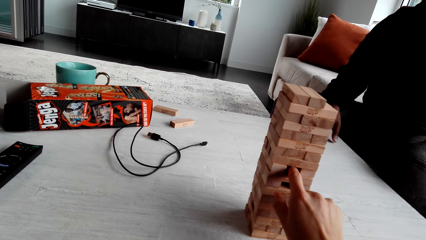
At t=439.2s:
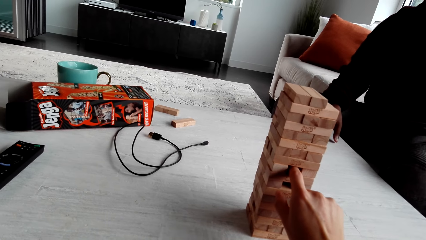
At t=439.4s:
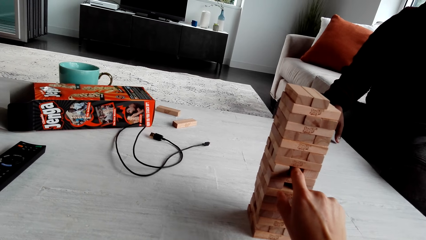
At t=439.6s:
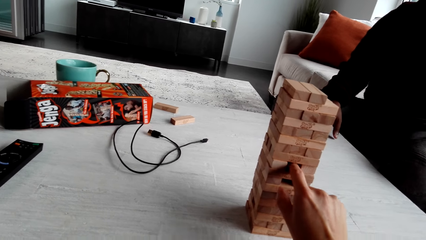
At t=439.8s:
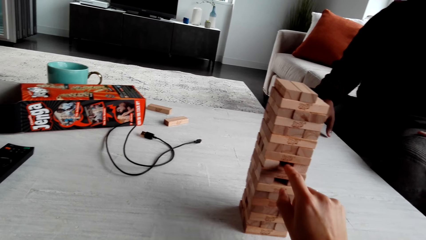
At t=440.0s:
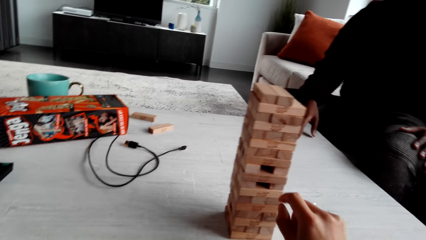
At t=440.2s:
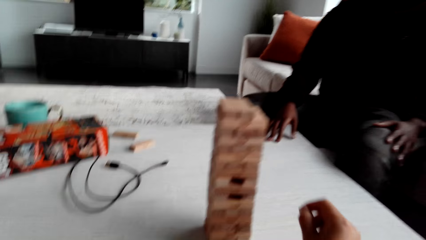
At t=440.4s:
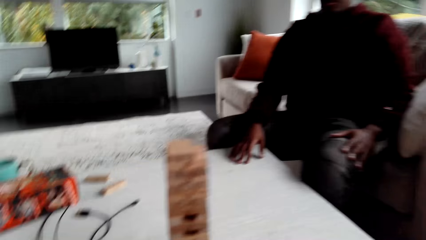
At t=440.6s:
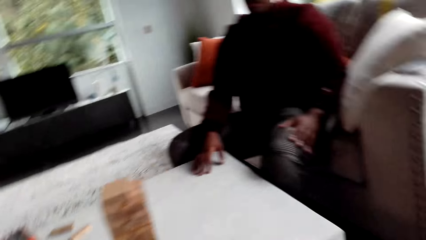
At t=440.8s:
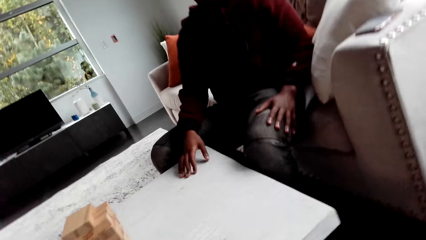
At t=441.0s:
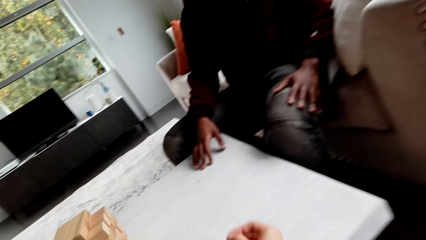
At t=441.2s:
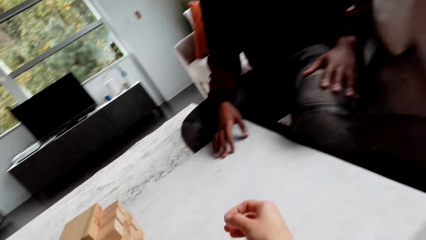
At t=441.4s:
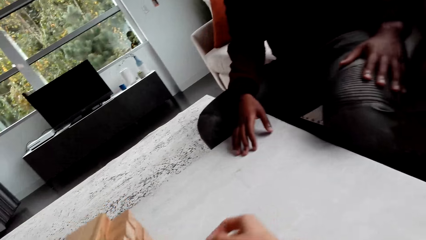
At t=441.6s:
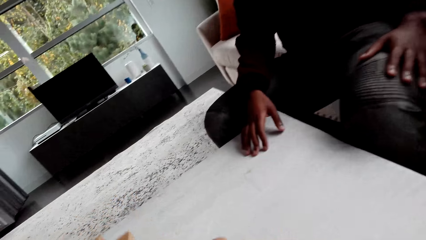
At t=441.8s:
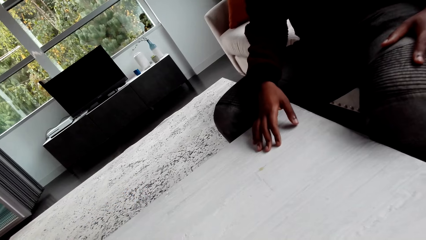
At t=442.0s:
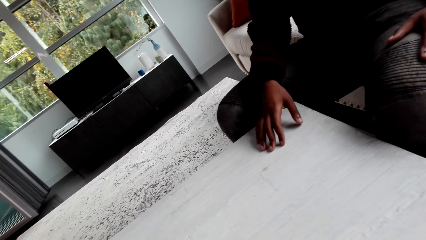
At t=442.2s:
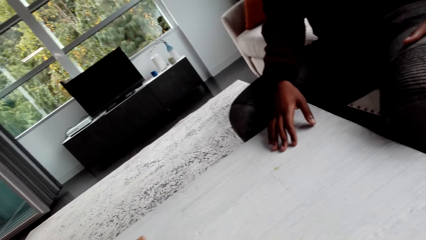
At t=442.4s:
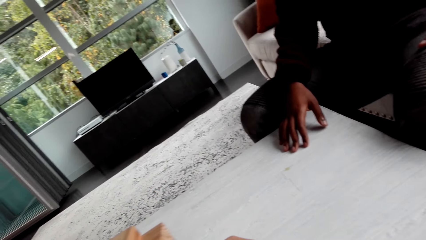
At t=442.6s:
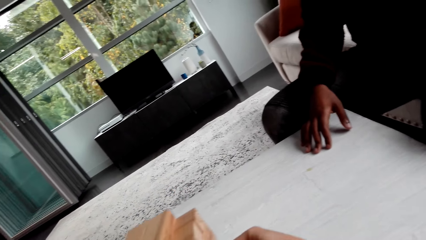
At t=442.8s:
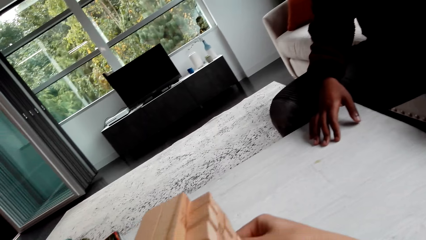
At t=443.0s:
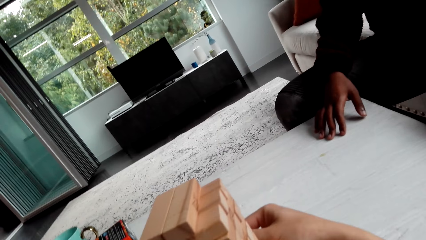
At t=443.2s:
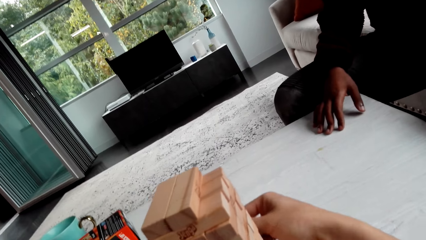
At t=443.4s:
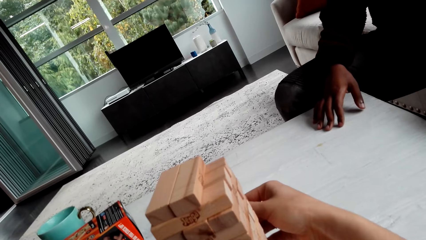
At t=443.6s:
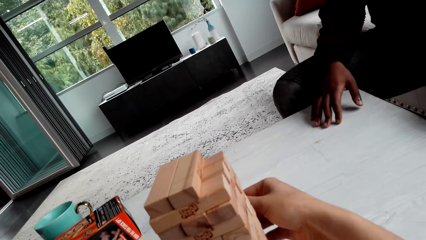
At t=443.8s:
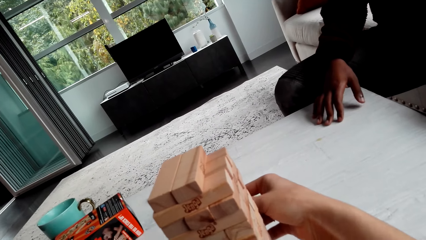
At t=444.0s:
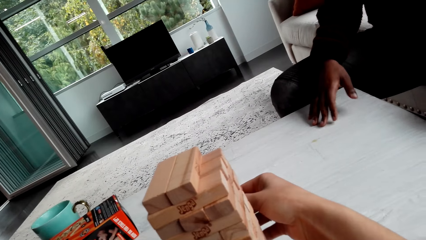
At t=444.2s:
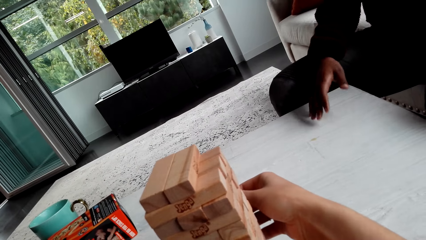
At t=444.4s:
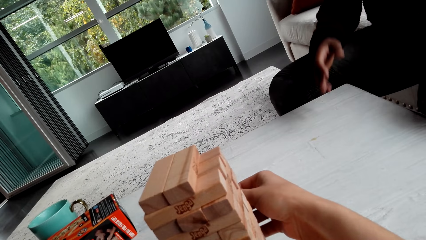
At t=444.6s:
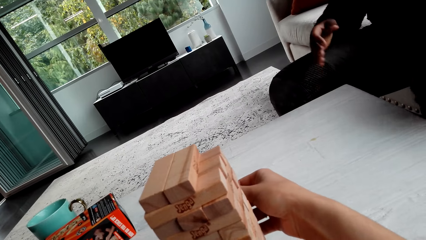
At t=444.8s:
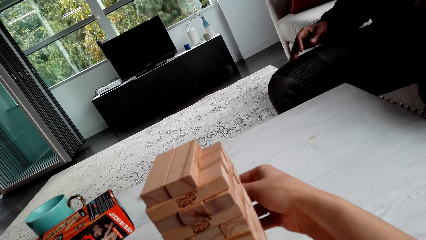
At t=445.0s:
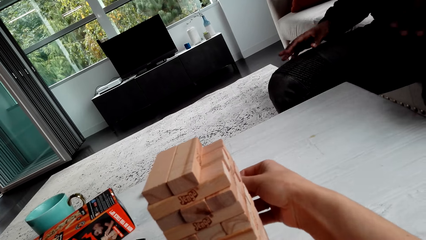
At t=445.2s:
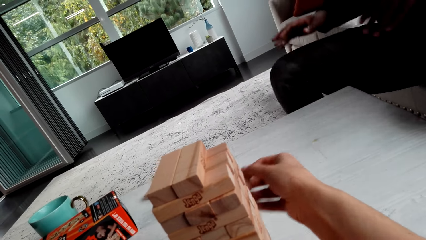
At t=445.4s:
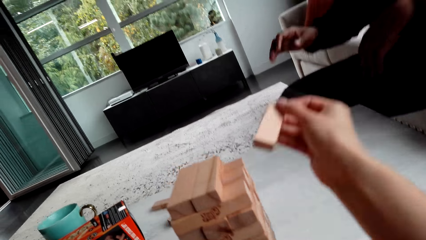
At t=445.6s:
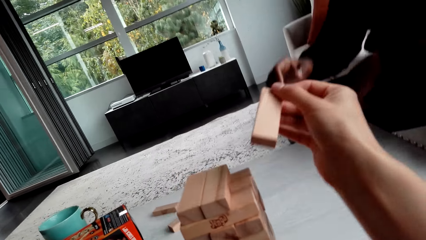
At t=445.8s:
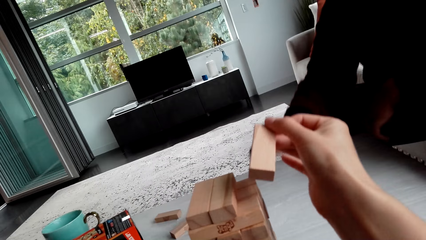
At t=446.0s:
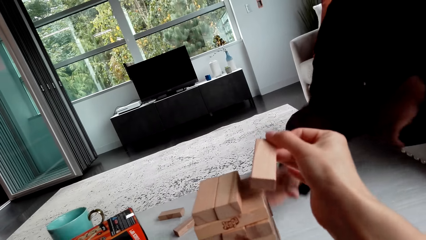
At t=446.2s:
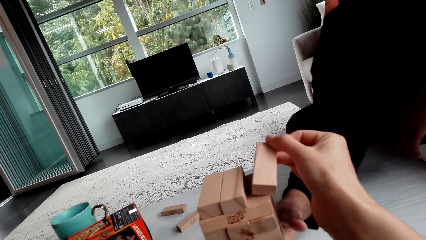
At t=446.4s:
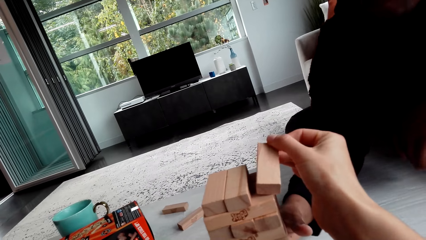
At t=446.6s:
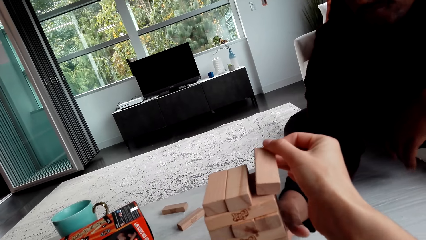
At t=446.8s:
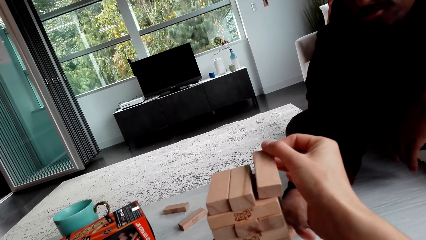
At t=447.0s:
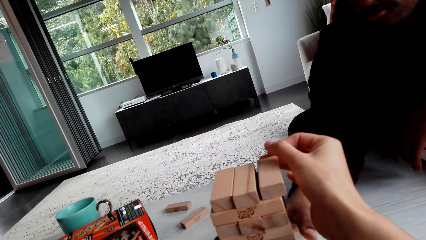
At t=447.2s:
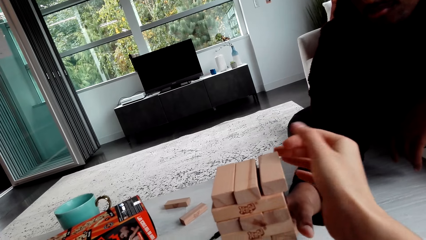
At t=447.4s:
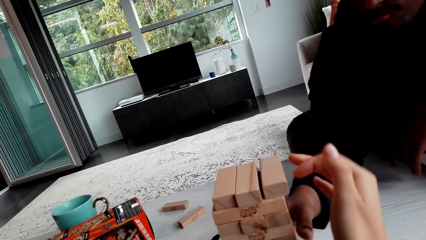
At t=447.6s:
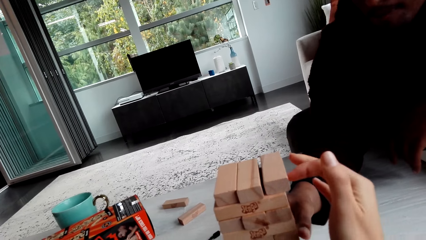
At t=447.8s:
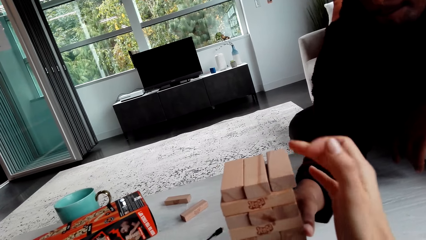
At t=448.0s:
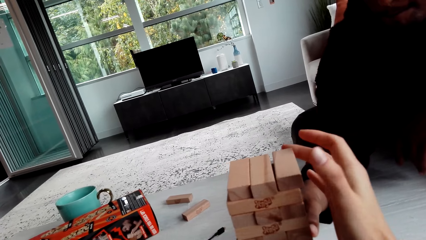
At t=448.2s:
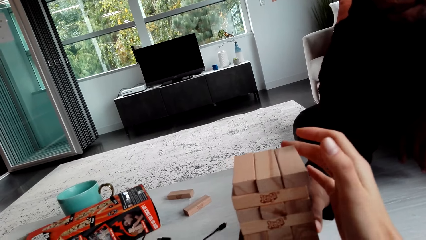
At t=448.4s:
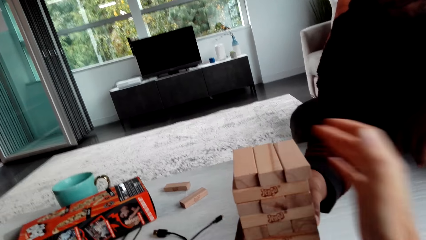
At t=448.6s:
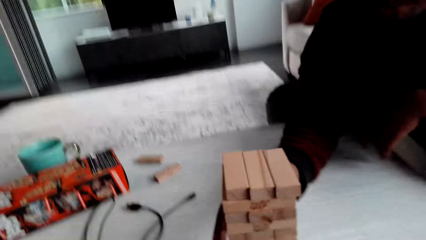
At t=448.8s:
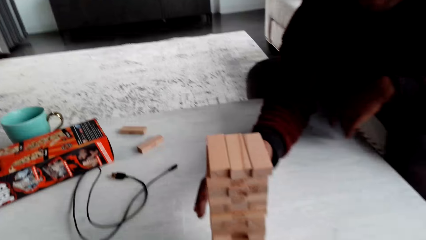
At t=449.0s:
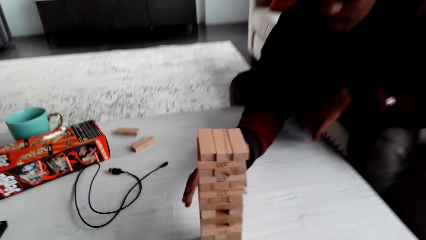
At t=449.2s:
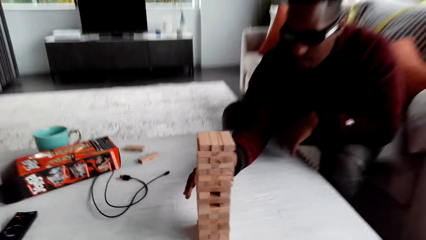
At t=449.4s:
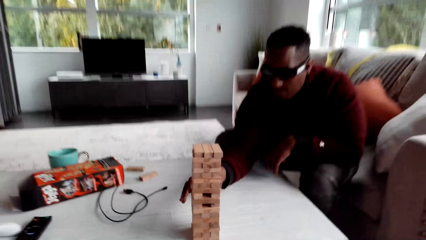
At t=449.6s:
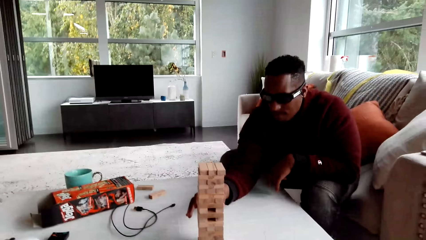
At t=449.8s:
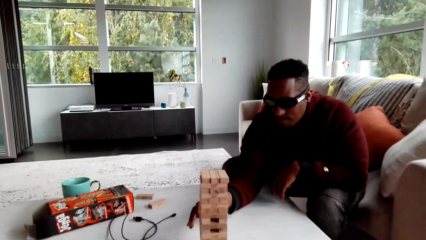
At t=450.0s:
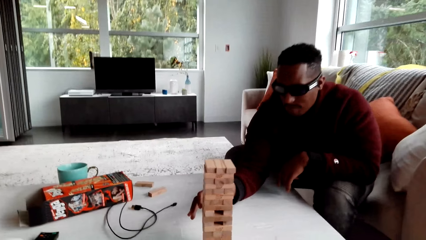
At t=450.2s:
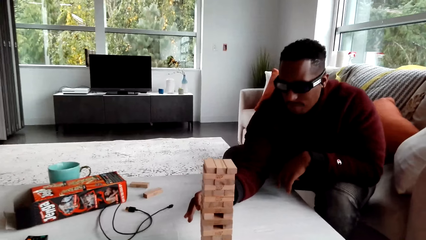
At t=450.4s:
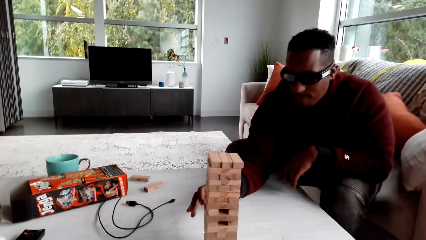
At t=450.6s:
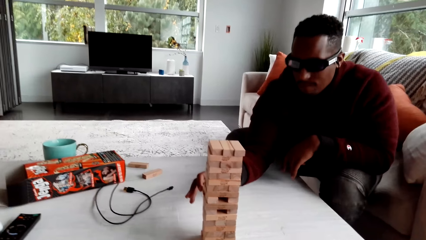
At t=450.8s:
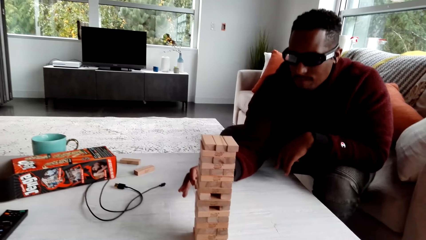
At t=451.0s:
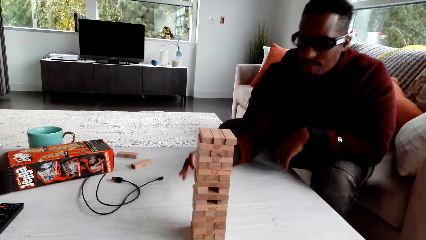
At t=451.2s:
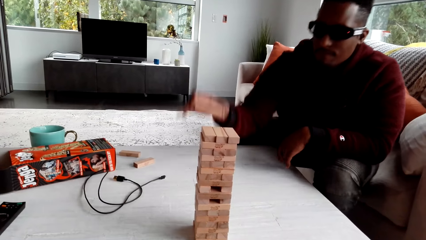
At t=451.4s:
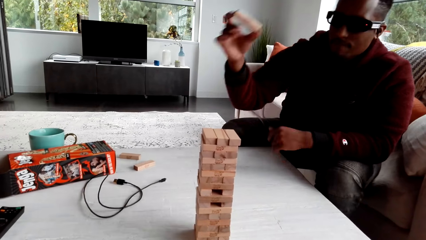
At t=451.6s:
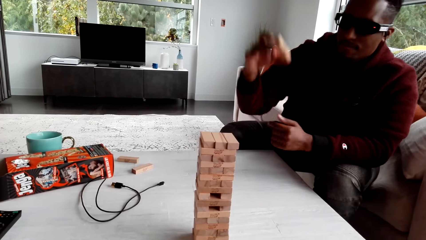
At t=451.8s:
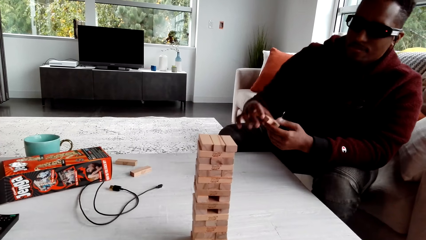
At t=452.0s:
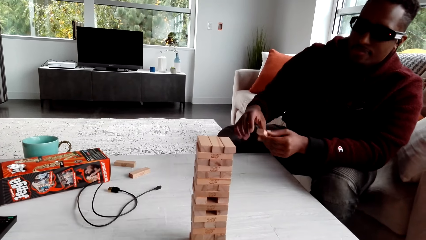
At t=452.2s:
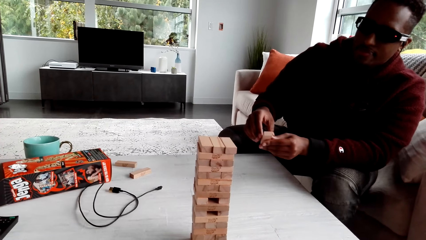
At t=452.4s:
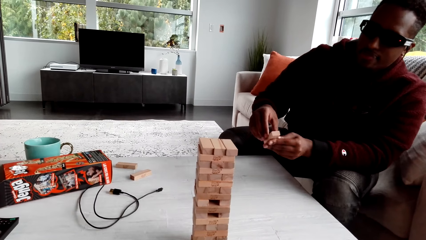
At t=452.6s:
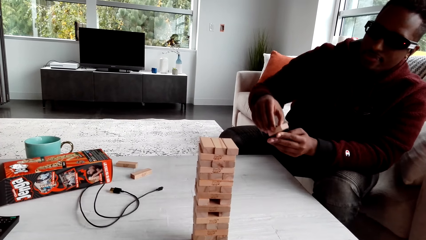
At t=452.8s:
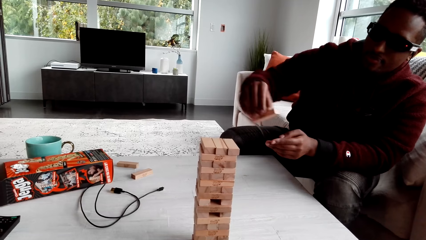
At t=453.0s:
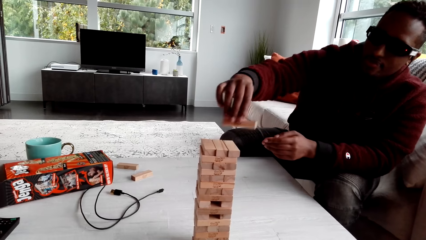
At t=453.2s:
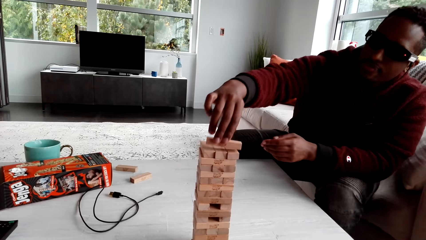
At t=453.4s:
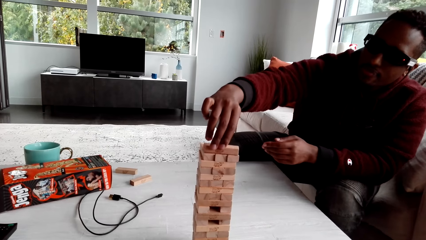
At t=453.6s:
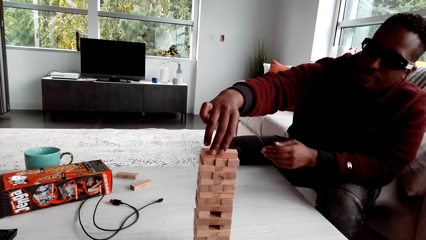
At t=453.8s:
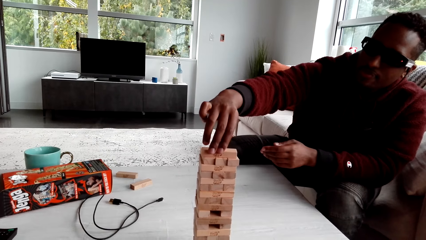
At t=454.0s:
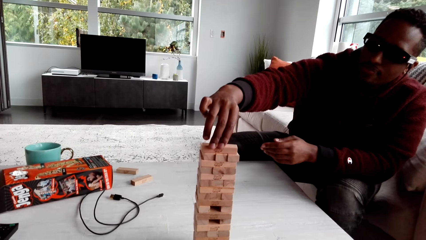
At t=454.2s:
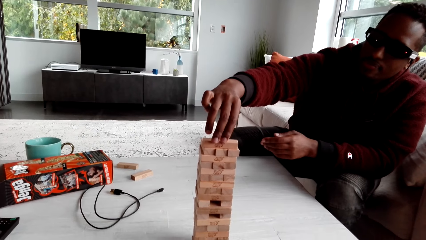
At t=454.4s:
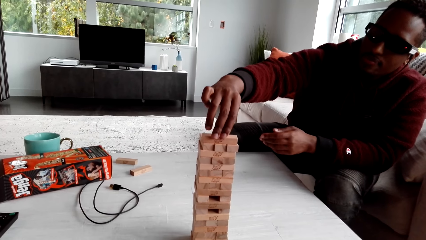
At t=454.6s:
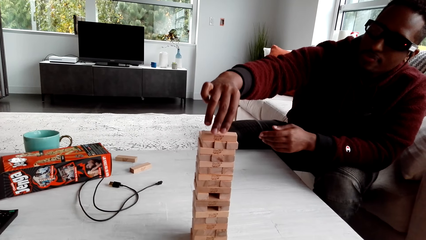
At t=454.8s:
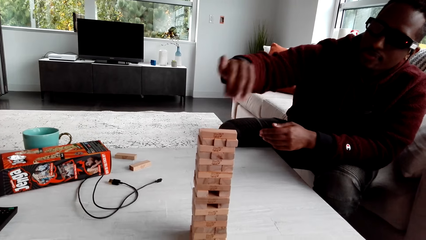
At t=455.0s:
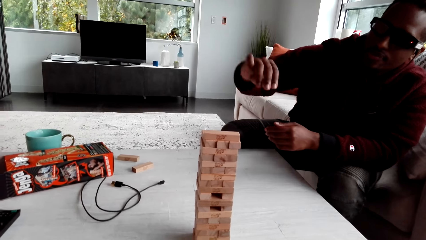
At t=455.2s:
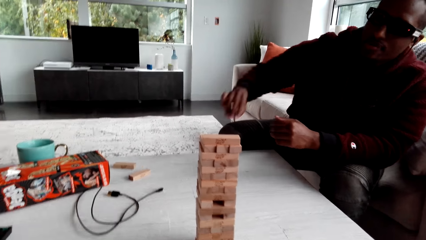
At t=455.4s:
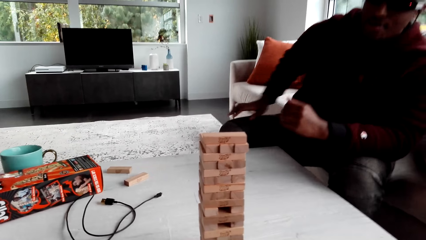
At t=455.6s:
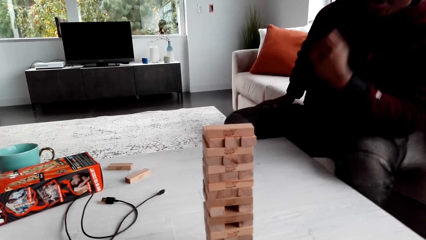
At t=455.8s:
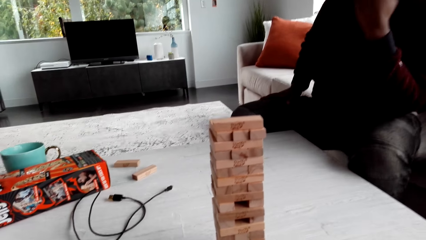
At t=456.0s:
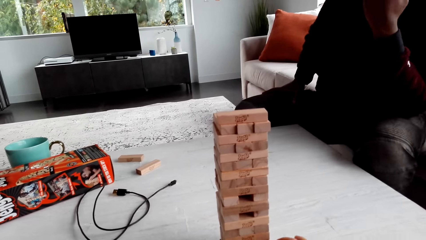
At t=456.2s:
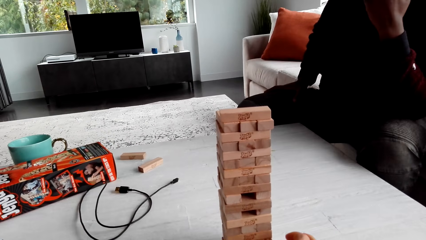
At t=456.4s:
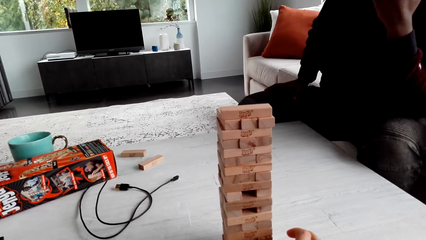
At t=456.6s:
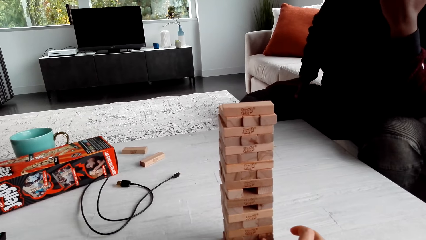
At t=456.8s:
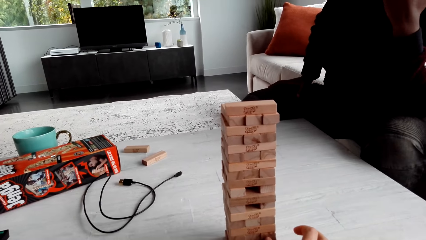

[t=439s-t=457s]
The camera wearer dialogues with a man. They remove a jenga block. They play a jenga game. The man plays the jenga game. The man removes a jenga block. The man plays the jenga game.
